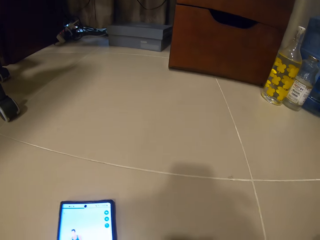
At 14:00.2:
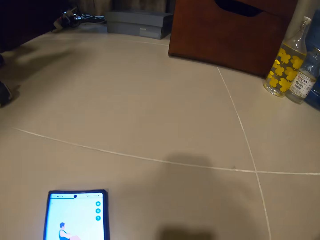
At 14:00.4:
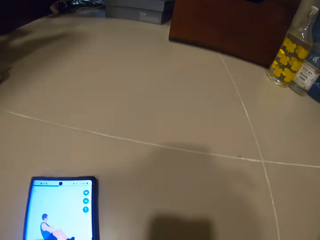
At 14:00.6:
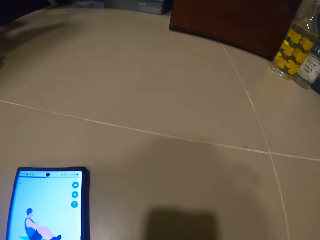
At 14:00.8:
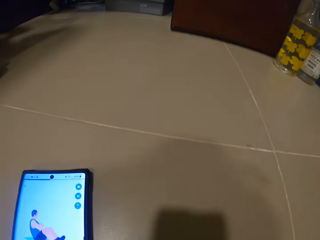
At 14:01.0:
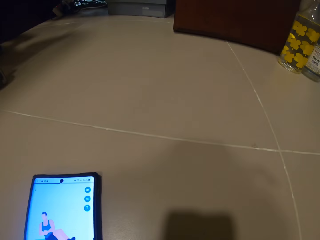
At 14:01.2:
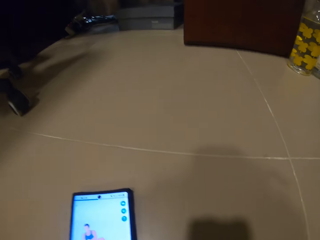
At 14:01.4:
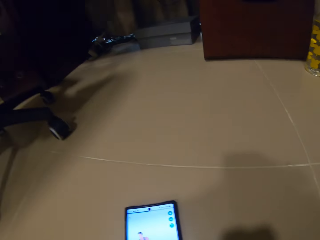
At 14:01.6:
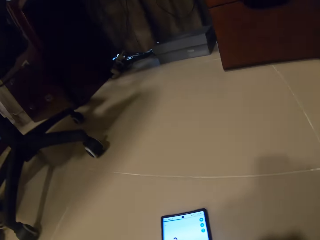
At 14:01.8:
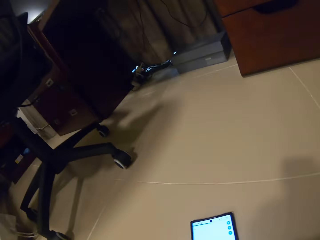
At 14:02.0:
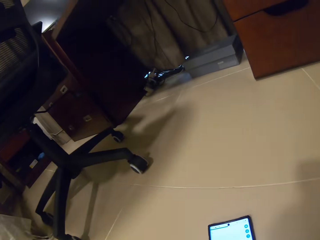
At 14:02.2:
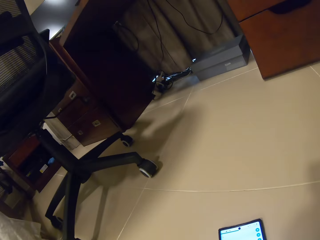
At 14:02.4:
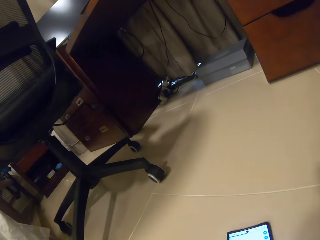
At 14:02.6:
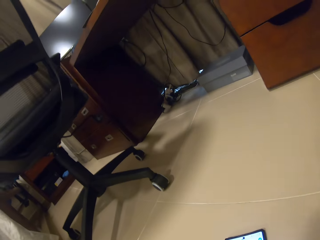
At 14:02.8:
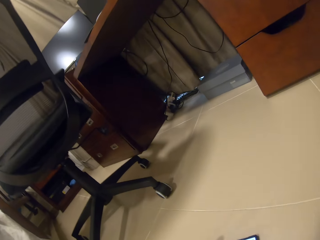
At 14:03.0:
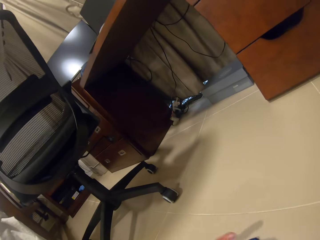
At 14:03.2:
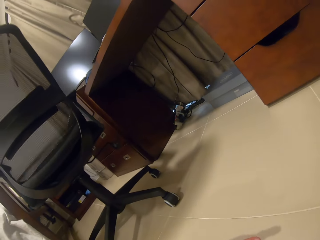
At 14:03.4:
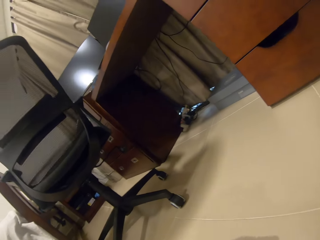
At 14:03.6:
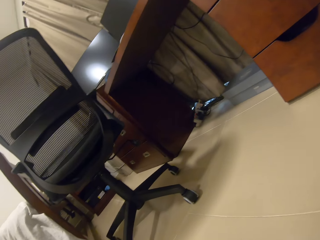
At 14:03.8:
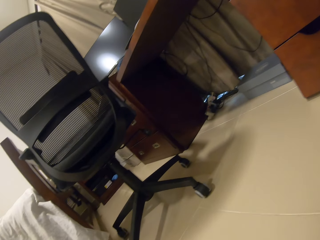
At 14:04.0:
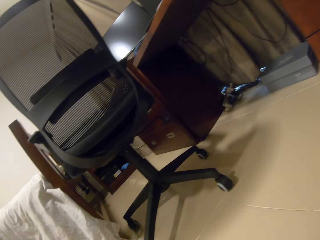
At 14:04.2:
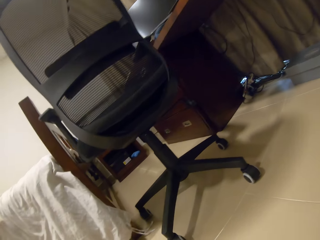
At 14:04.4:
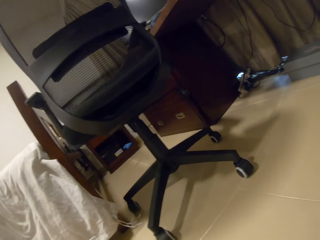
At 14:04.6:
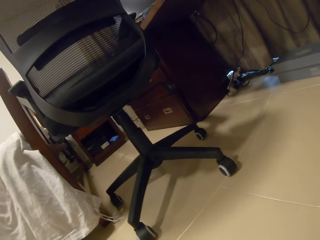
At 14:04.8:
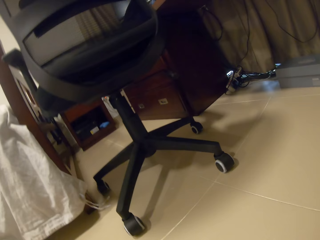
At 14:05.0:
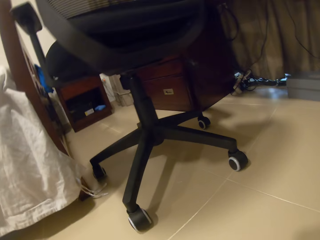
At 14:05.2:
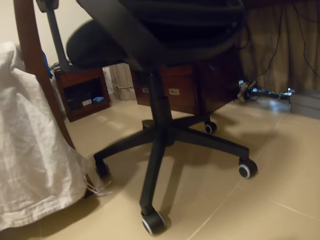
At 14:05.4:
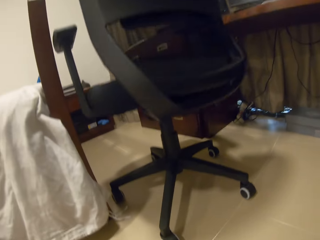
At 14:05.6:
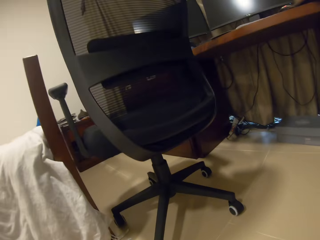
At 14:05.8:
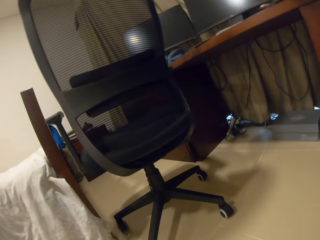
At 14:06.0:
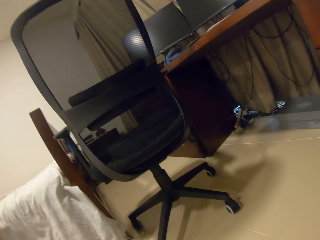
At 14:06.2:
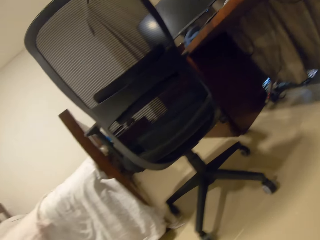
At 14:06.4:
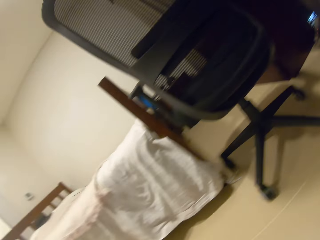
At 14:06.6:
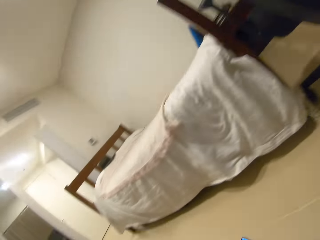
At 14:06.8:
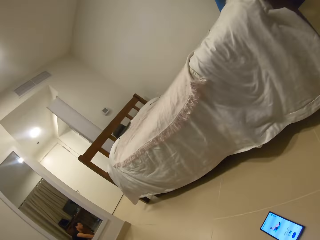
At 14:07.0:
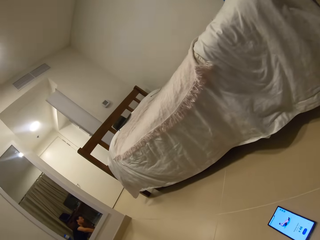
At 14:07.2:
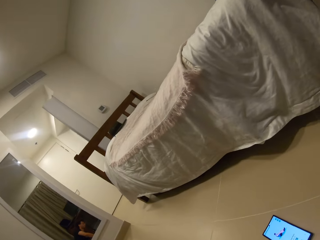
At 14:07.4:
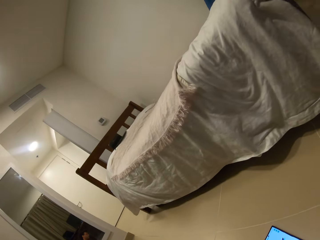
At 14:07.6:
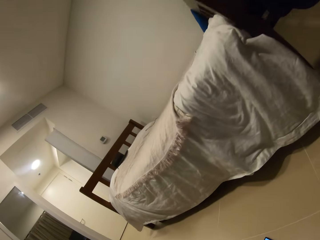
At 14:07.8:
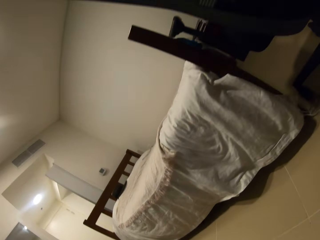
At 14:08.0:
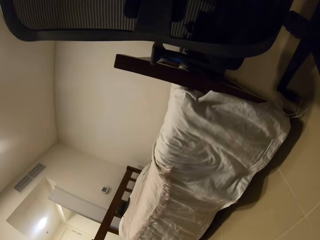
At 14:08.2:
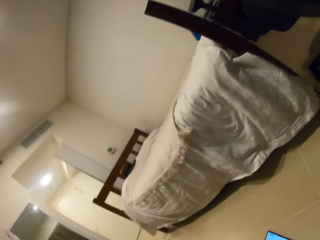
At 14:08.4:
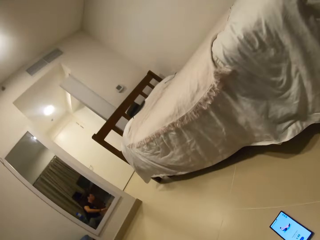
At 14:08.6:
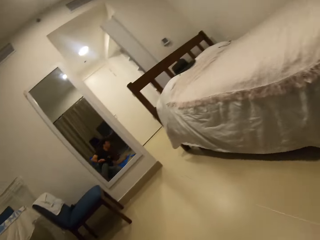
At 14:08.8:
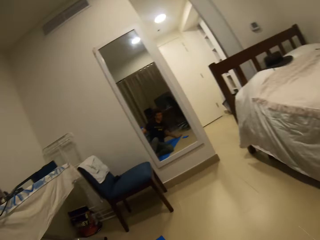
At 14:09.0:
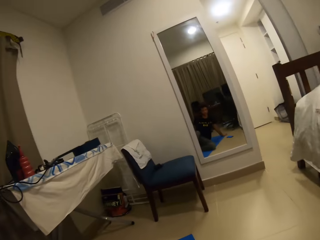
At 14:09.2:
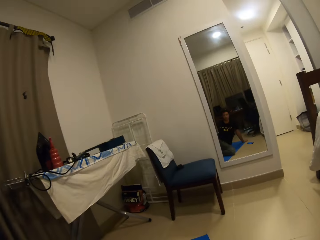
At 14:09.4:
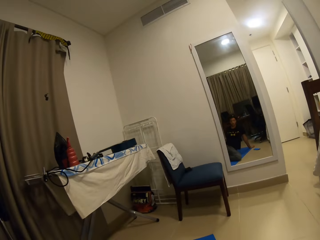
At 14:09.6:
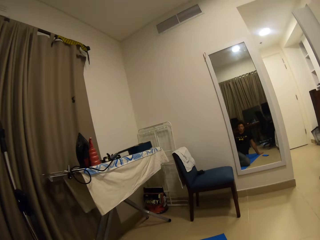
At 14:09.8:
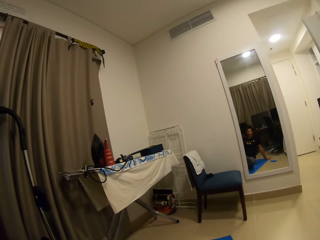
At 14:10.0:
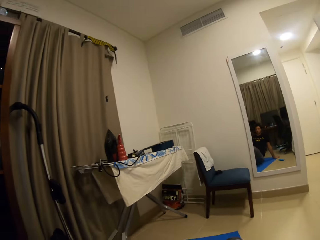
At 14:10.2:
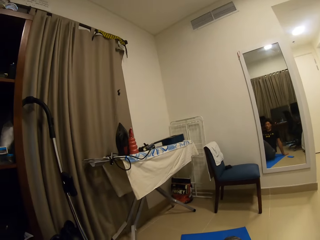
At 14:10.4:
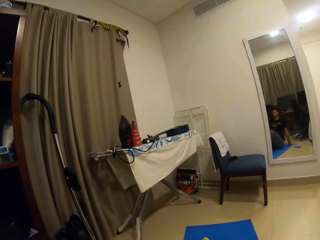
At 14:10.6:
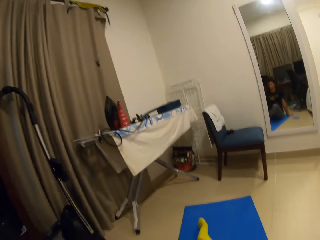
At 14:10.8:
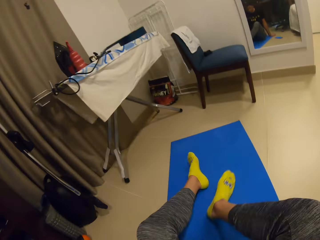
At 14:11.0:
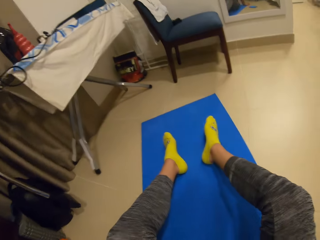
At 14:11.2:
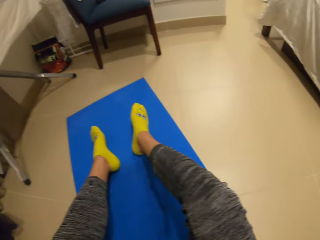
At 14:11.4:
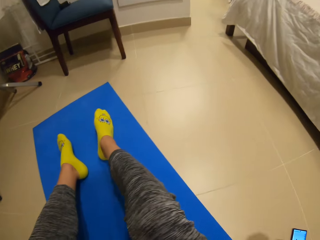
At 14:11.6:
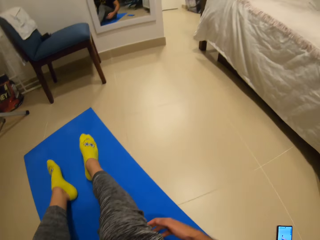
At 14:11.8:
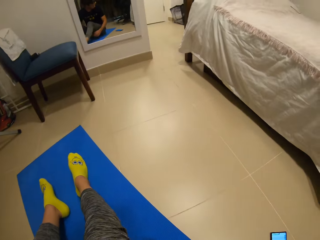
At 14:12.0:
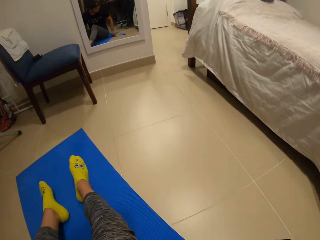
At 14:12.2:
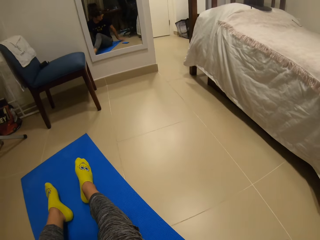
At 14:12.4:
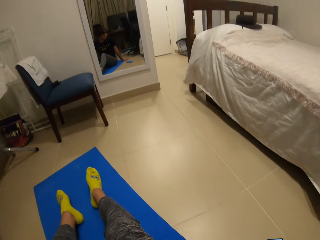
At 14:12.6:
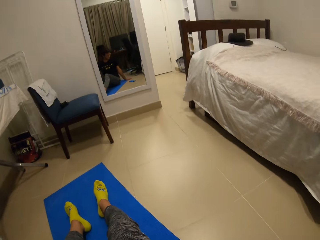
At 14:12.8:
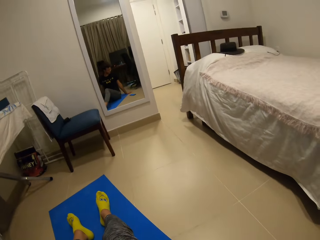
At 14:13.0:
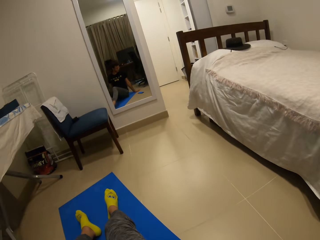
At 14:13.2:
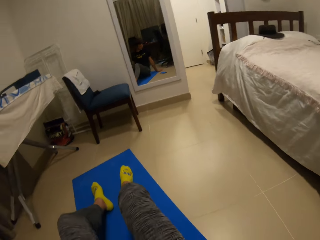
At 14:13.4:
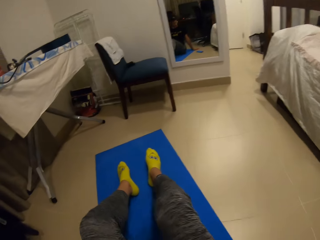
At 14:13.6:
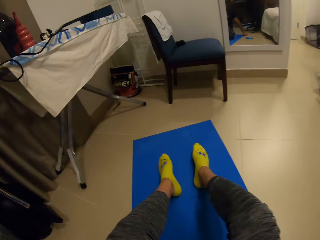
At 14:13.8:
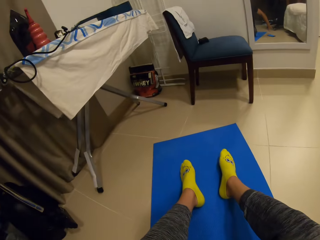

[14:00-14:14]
The camera wearer looks around. They turn over on an exercise mat on the floor. They move on the mat and look around.

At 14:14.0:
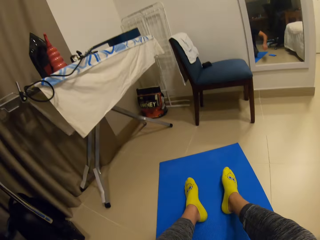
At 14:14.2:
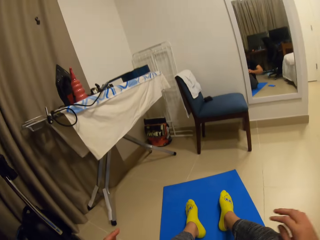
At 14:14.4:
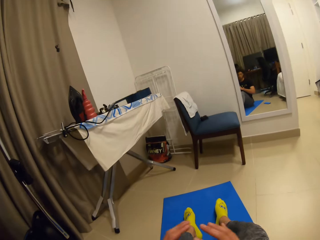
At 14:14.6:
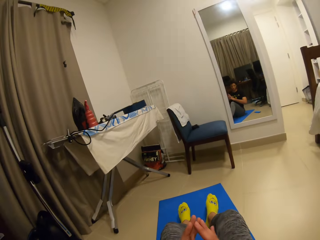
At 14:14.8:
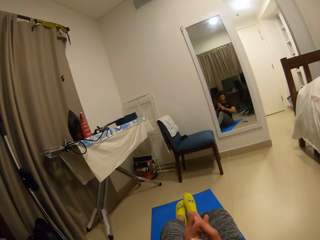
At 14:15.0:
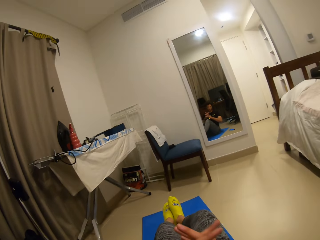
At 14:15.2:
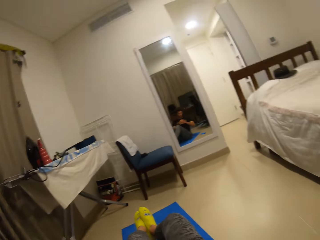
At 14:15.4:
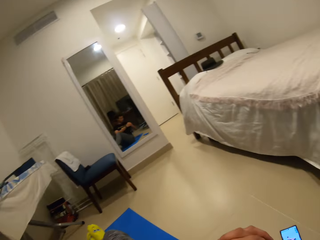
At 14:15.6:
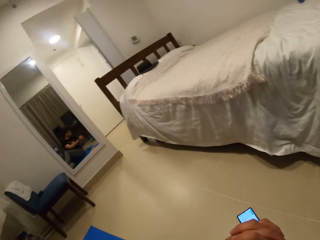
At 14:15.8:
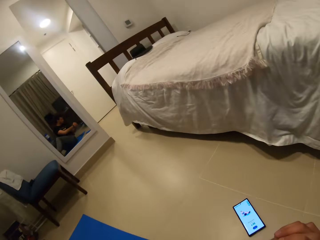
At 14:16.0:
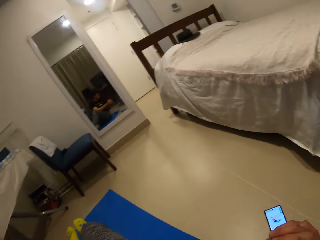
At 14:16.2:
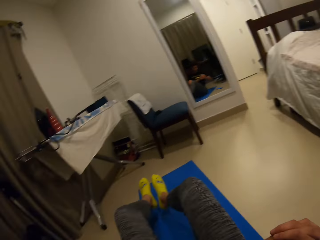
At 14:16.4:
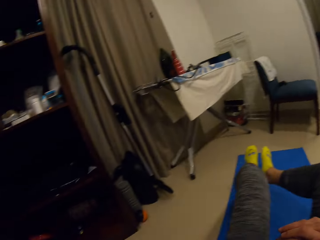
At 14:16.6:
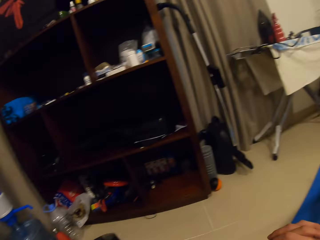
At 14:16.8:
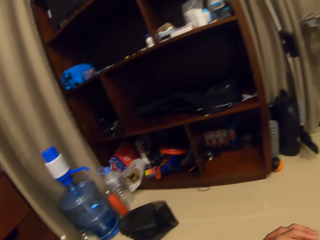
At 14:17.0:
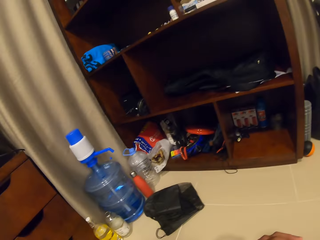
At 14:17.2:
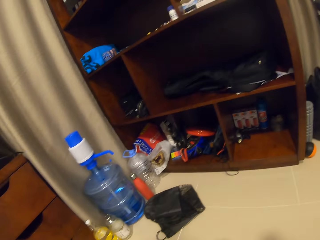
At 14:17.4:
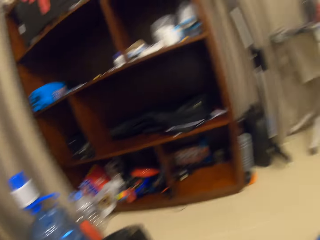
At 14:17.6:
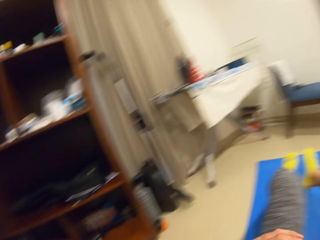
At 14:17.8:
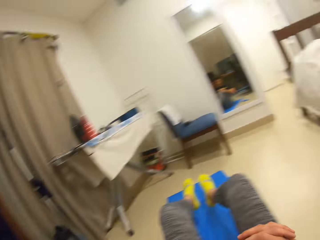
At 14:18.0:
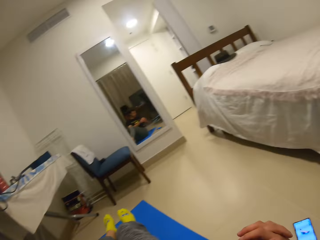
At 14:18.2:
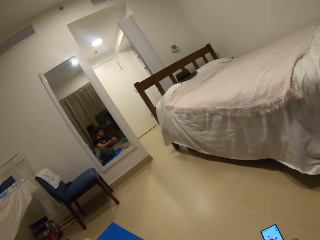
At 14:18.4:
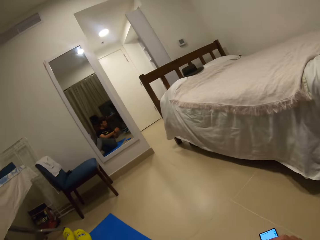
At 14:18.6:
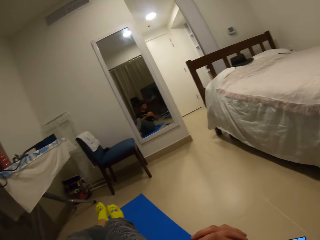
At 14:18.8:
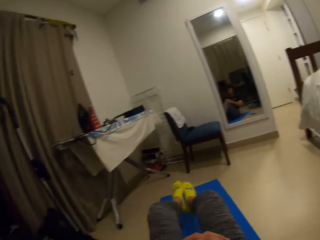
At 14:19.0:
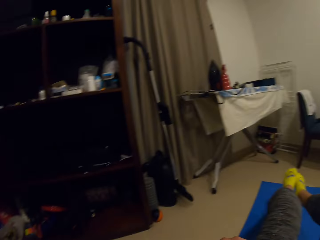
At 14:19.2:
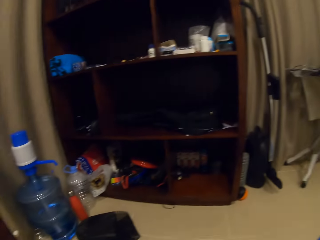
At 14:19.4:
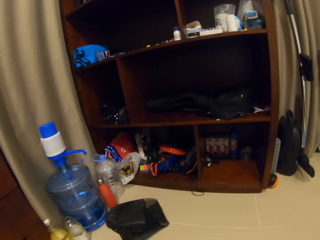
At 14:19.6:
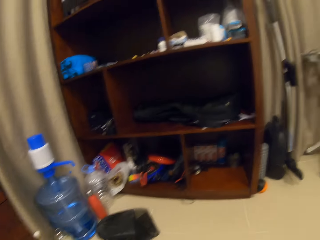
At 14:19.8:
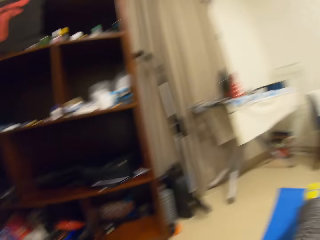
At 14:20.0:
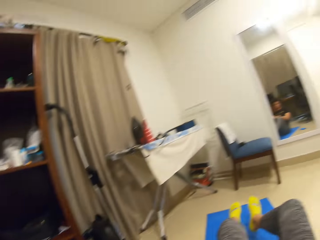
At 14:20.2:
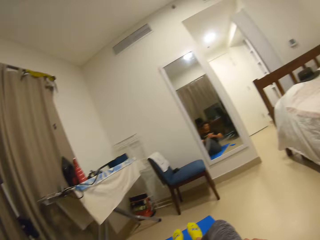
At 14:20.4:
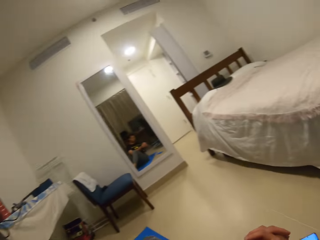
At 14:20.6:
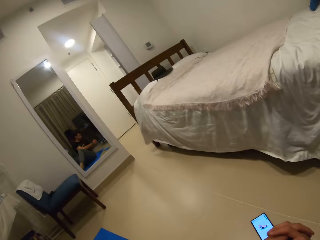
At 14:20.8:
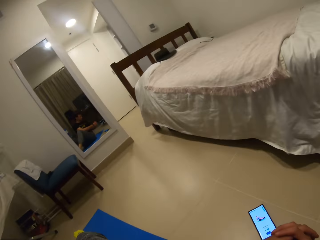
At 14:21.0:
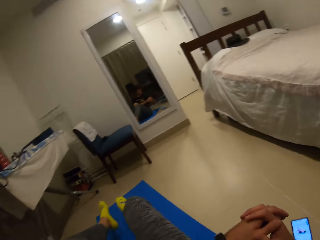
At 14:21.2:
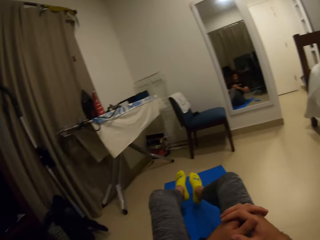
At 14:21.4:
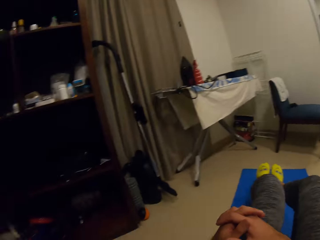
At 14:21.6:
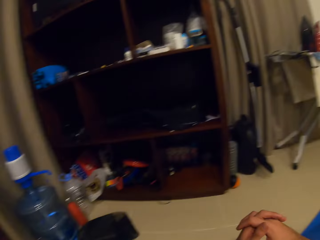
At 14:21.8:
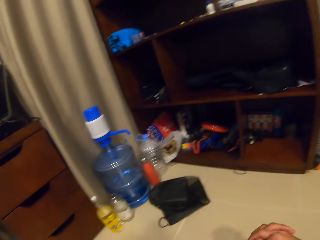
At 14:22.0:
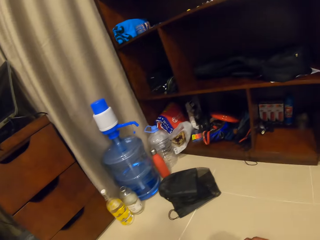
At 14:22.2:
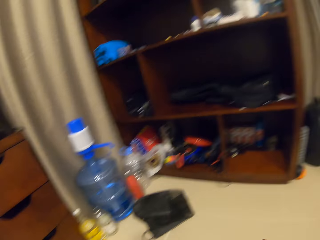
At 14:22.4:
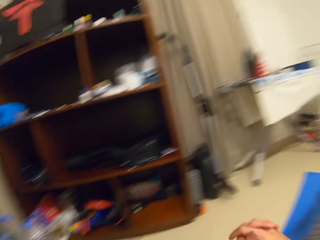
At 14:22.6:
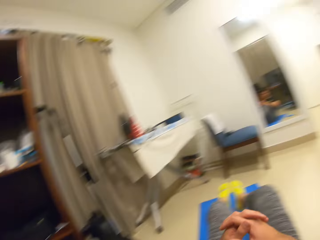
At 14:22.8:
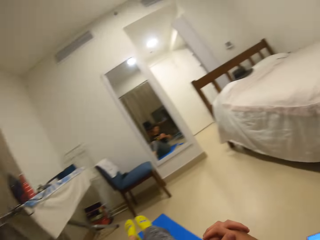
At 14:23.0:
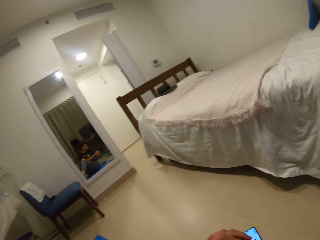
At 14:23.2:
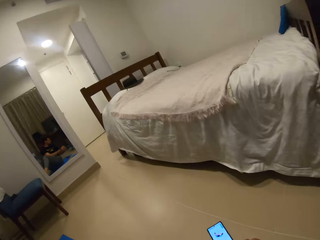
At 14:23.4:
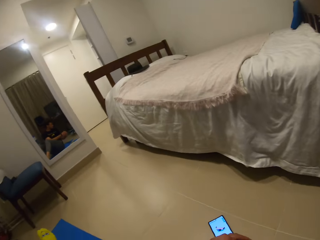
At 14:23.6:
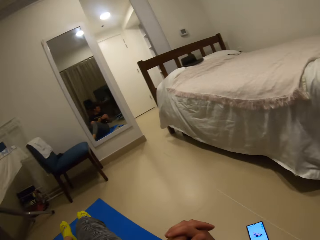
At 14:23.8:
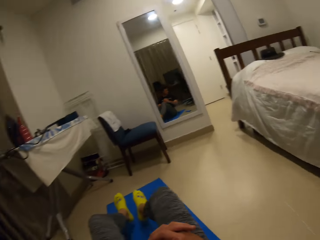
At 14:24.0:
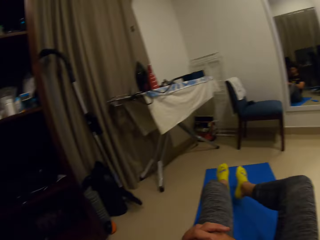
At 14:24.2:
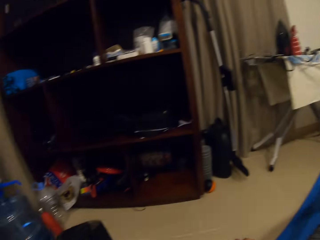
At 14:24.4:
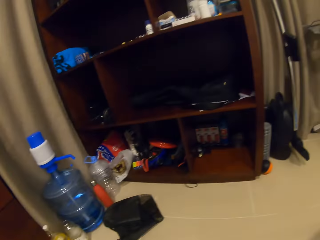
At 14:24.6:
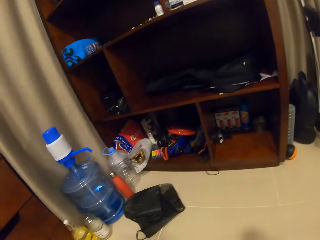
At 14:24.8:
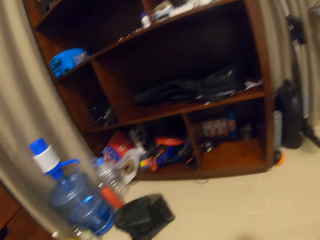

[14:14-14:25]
The camera wearer lifts the right hand, holds both hands together and moves both hands to the right side. They do a Russian twist on the exercise mat.
